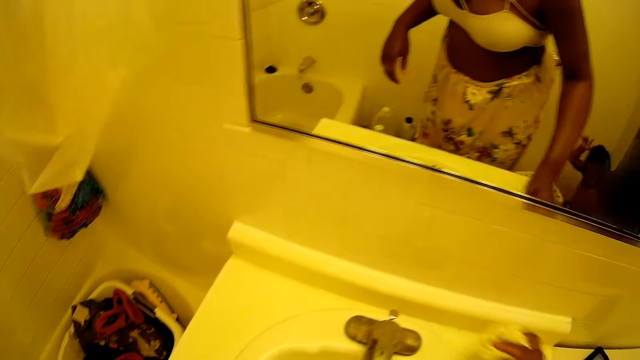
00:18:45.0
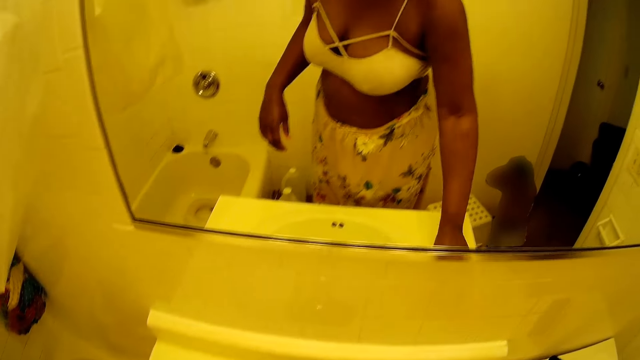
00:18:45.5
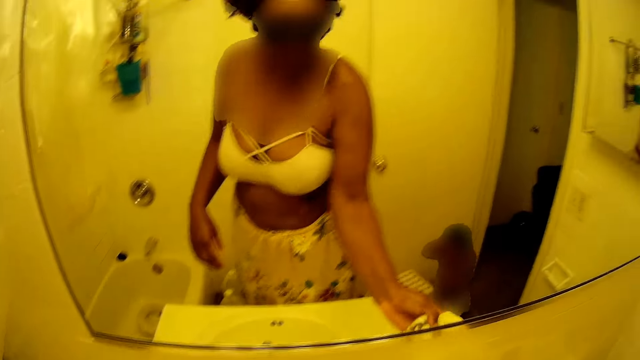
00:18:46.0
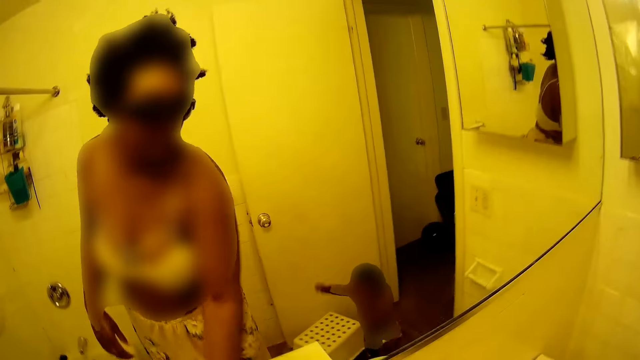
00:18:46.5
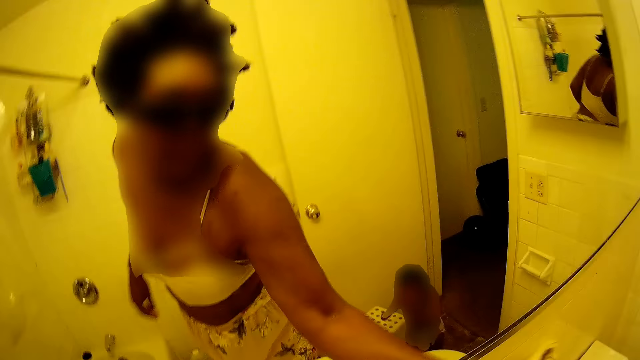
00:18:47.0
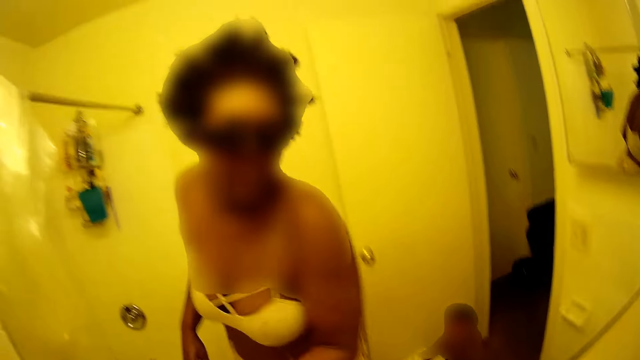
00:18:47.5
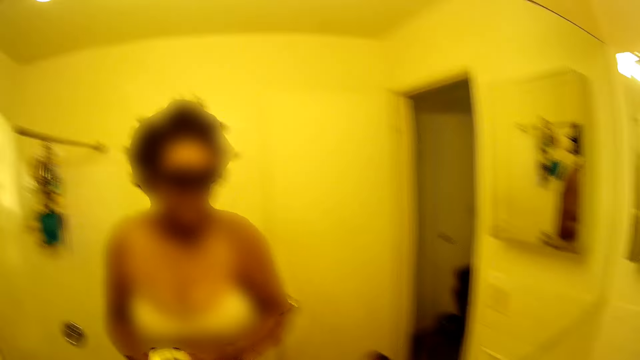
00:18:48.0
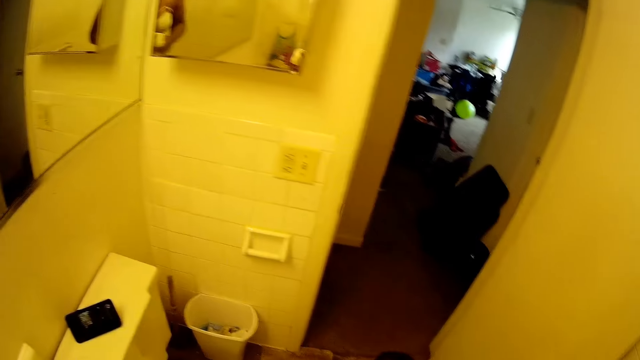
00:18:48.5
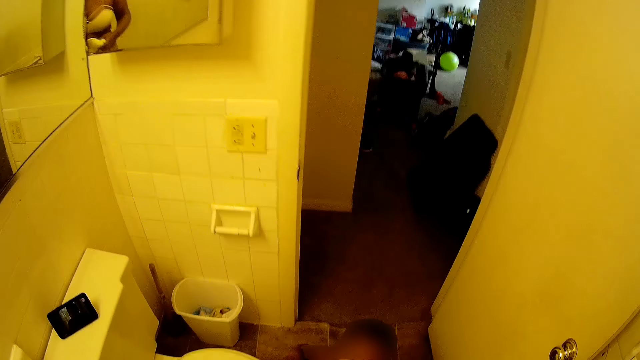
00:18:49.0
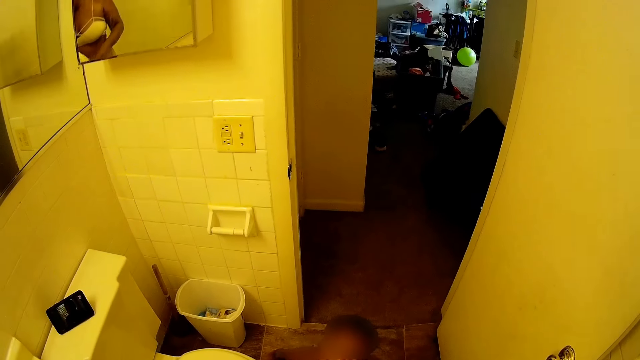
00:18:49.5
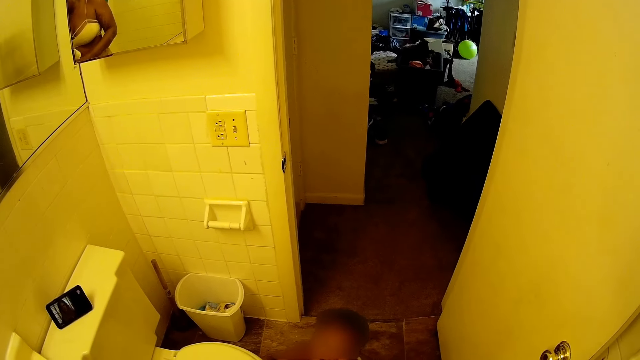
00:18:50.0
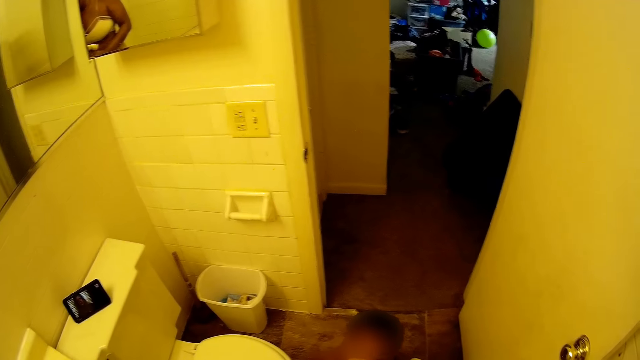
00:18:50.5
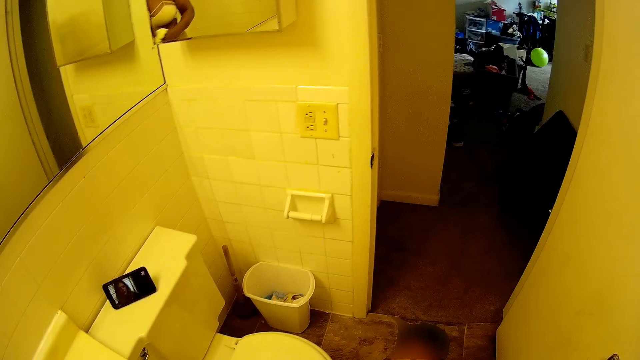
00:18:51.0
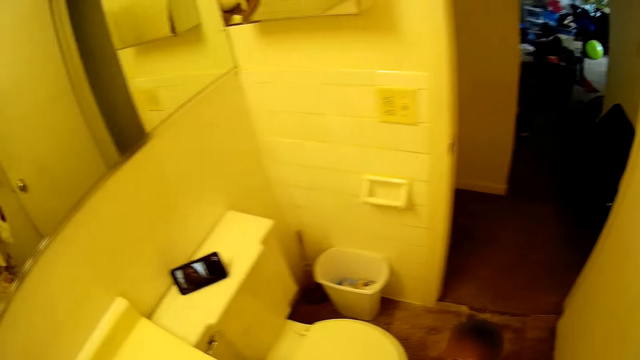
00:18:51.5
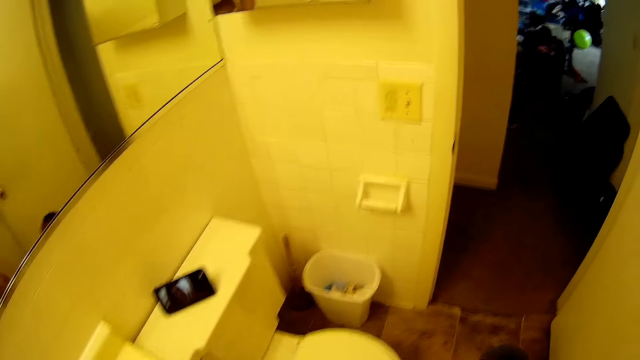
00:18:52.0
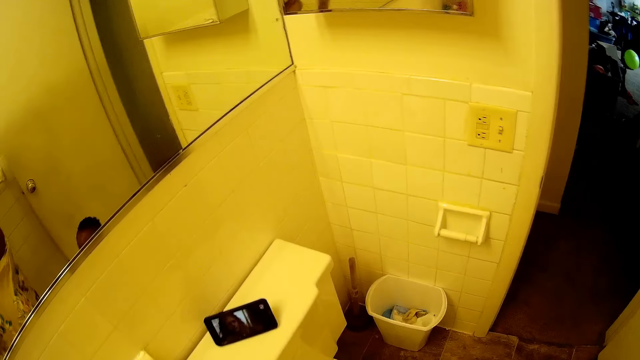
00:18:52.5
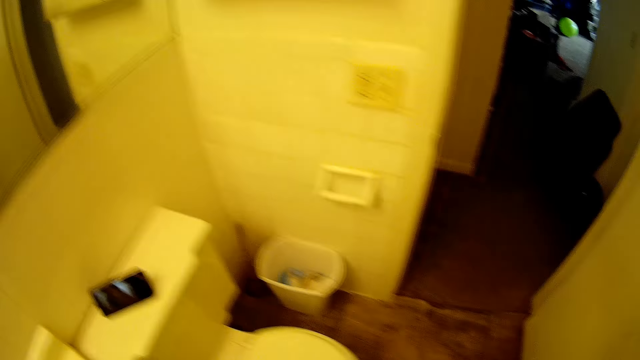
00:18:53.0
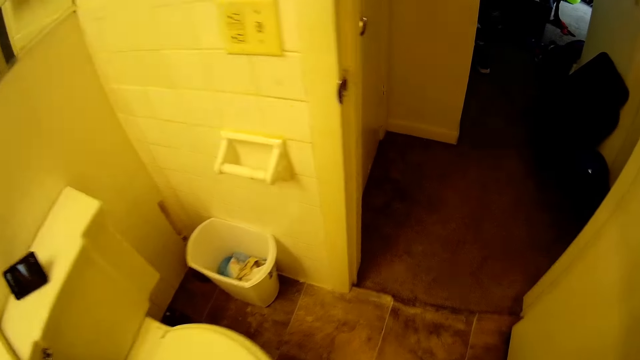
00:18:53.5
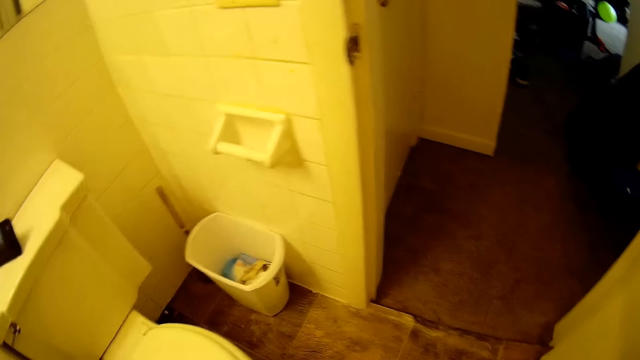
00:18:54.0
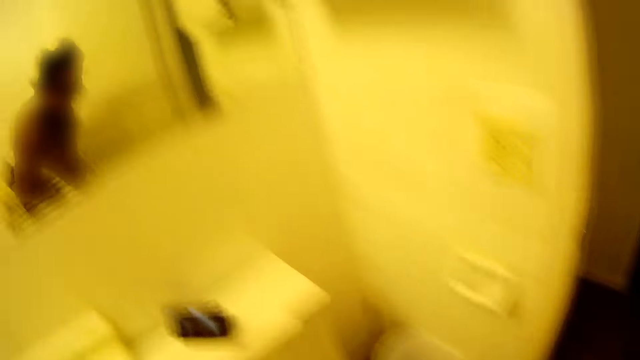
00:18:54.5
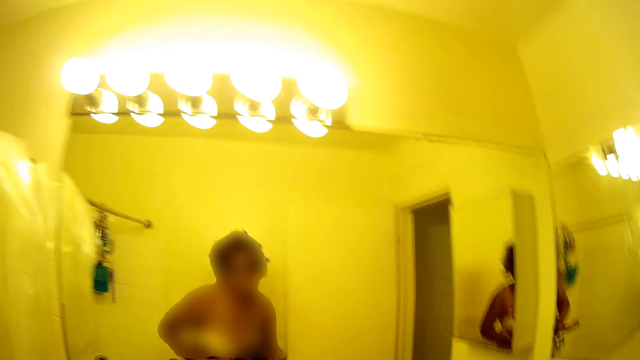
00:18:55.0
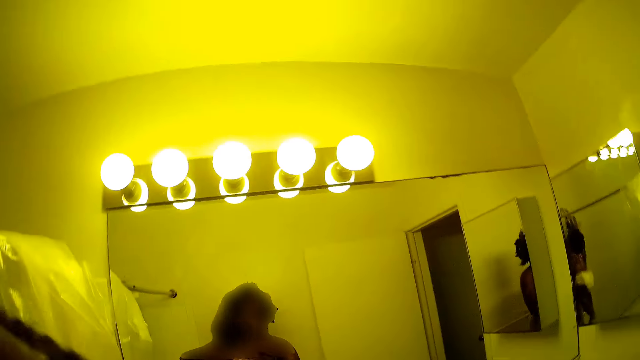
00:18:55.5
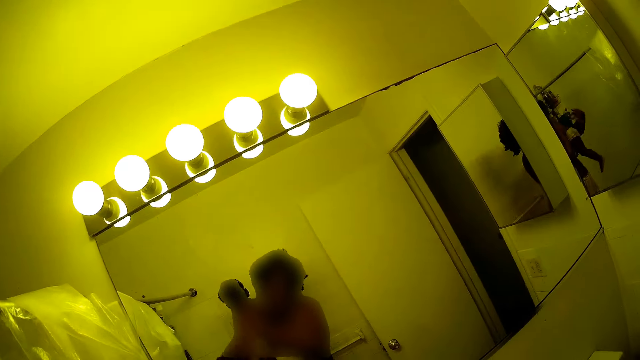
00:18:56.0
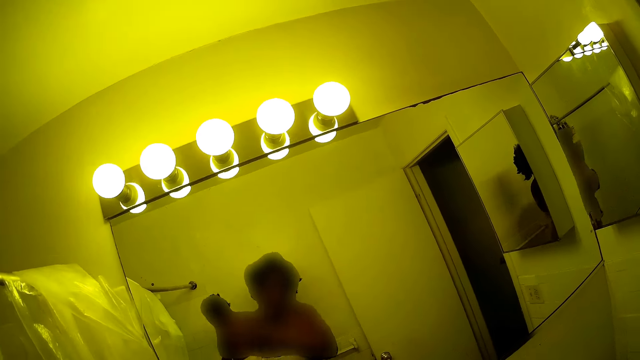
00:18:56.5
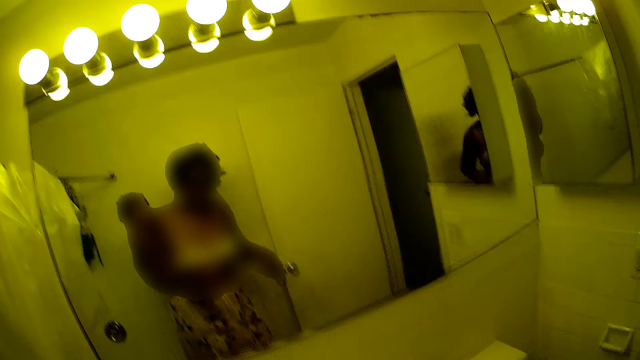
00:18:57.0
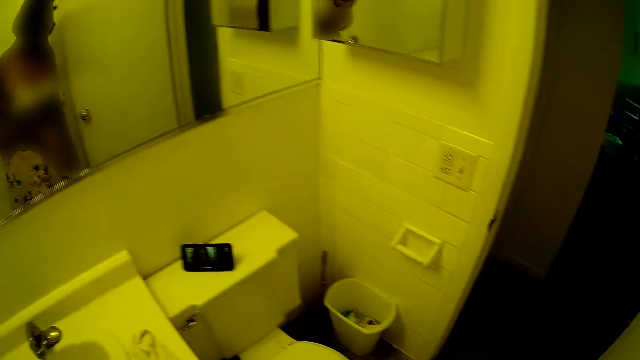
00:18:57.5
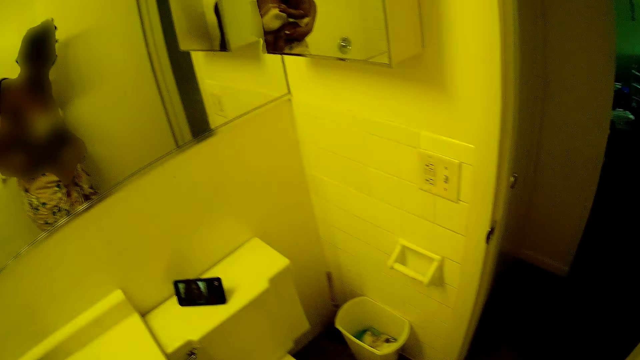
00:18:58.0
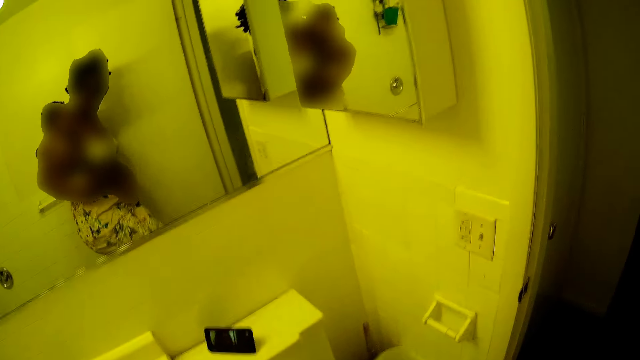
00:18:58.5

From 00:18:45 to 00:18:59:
The camera wearer interacts with a baby. She wipes the sink counter with a towel. She talks with the baby. She carries the baby with both hands, picks up the baby, and carries the baby to her waist.

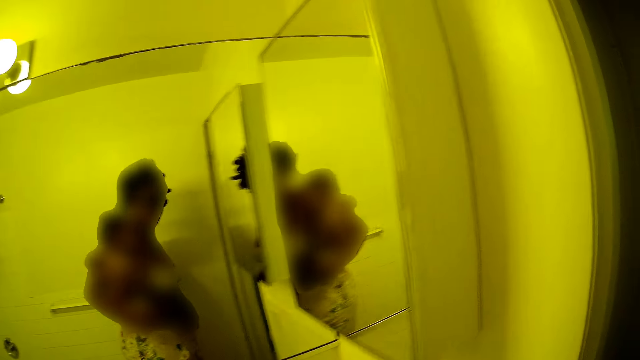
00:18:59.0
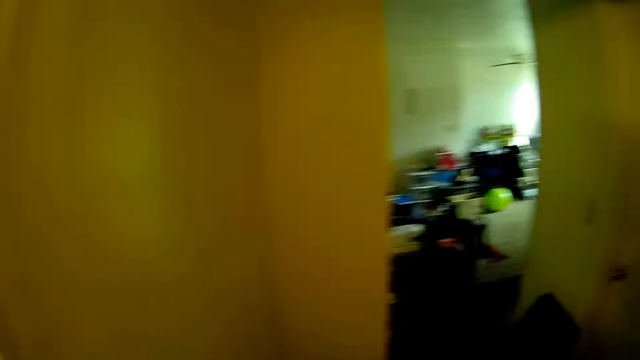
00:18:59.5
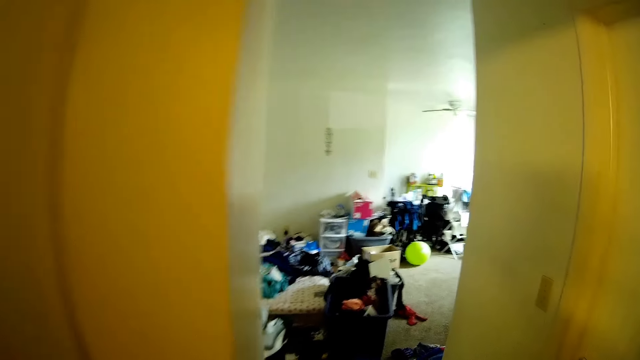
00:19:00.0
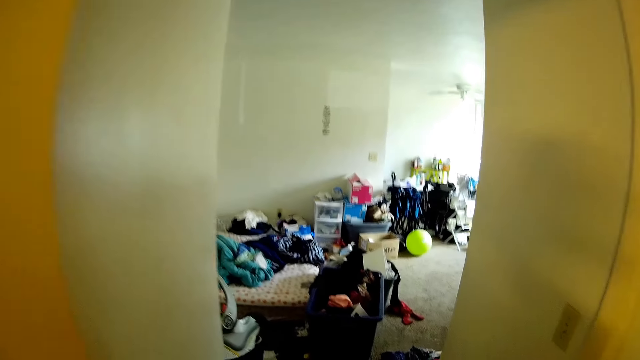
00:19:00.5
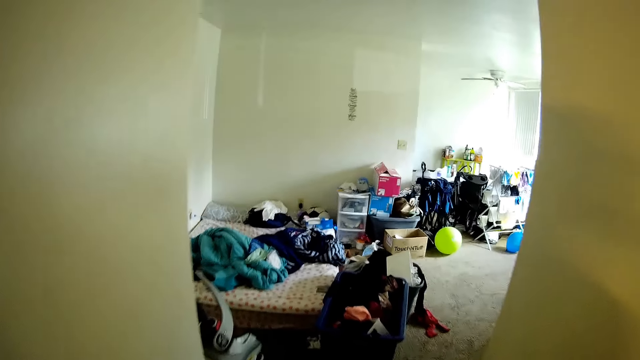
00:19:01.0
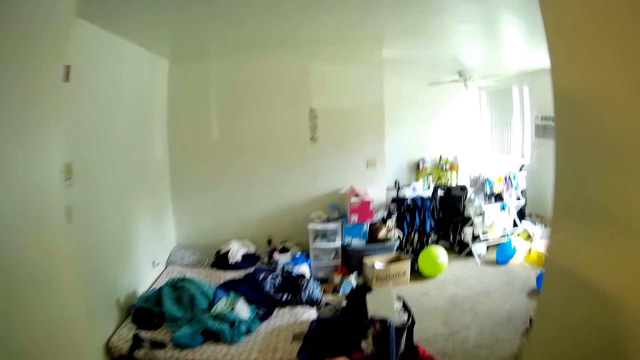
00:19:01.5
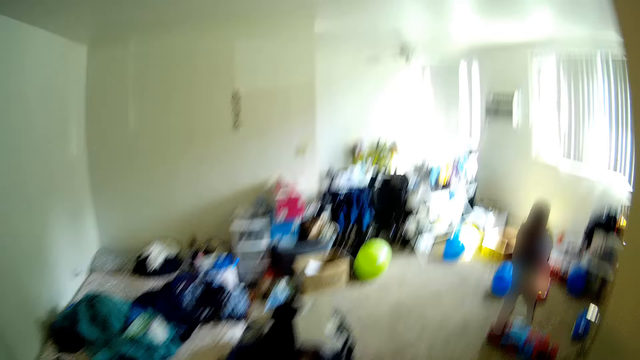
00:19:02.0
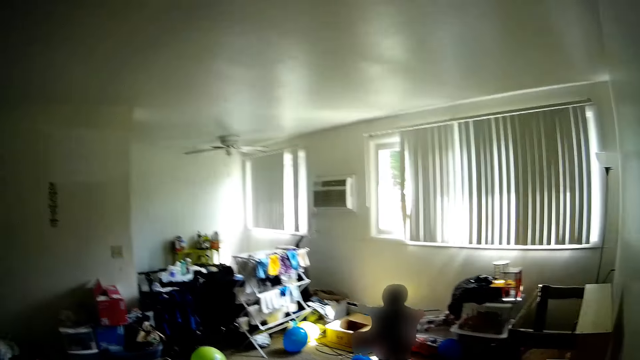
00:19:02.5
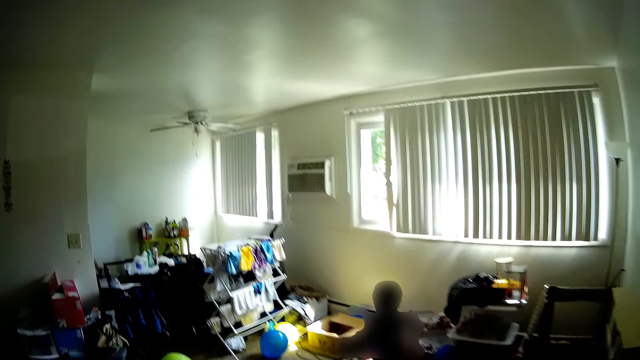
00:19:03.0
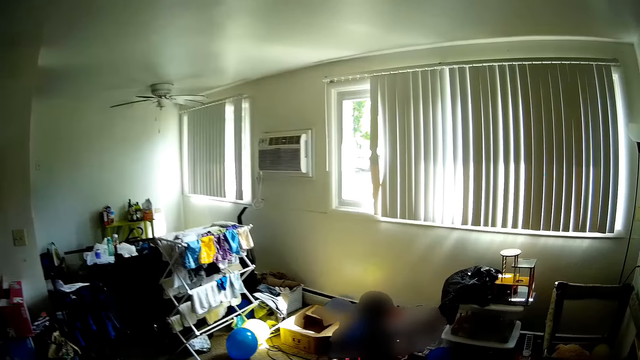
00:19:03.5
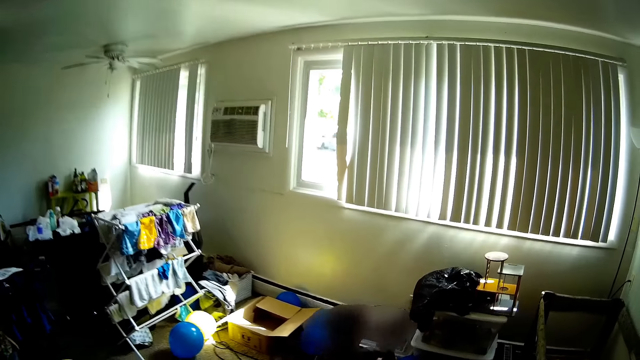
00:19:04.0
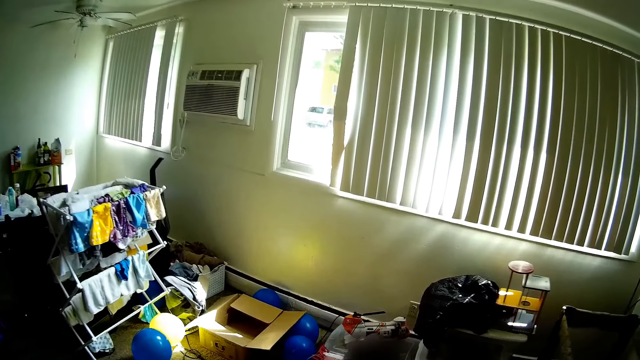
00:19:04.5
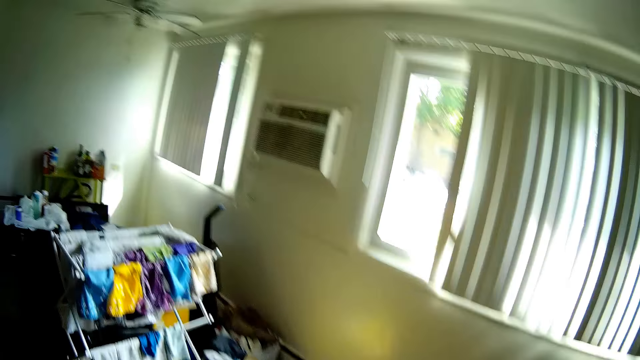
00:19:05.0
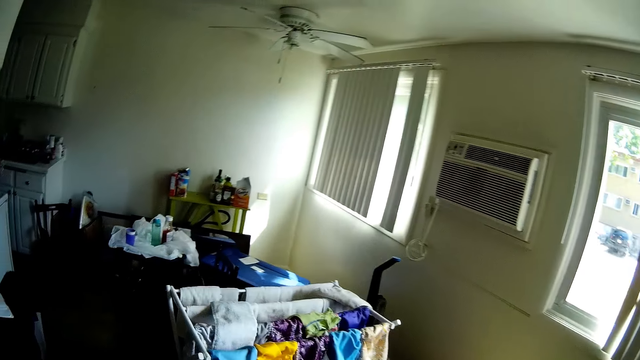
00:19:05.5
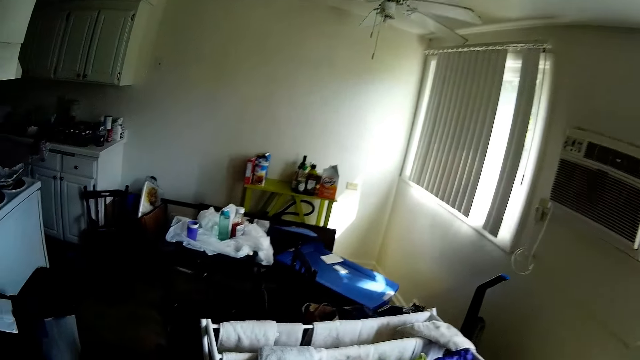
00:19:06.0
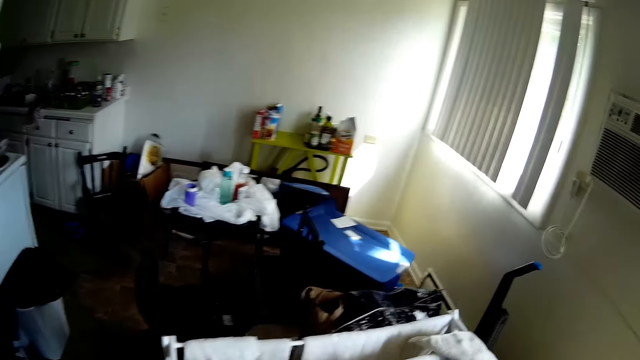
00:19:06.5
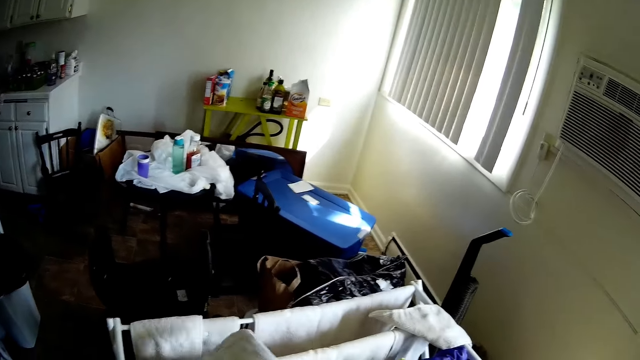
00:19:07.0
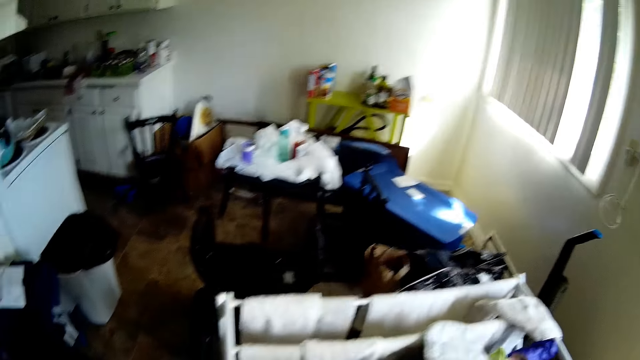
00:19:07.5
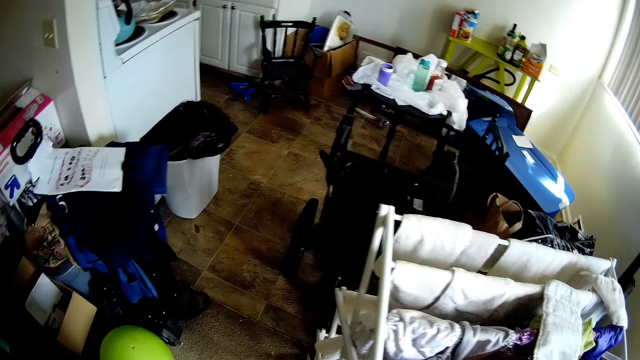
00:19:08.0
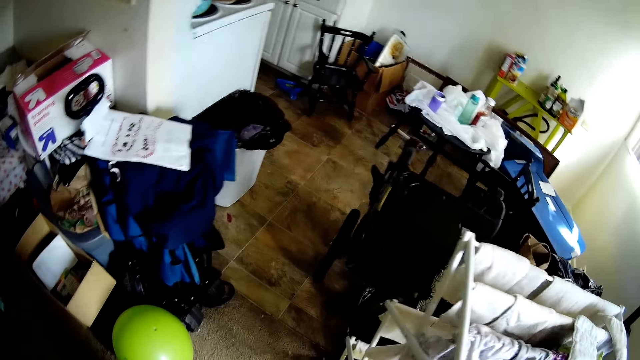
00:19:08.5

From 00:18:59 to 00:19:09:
The camera wearer walks around the house. They walk into a room. They interact with a boy. They talk with the boy. They pick a towel.
